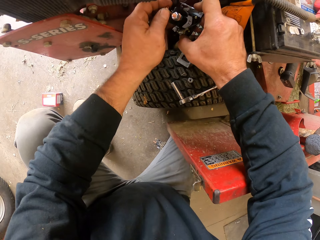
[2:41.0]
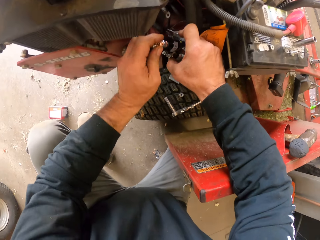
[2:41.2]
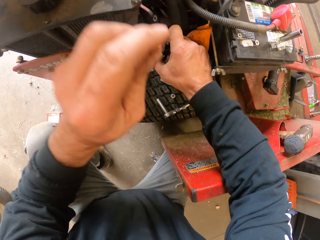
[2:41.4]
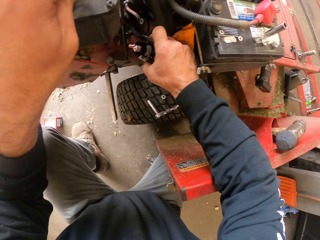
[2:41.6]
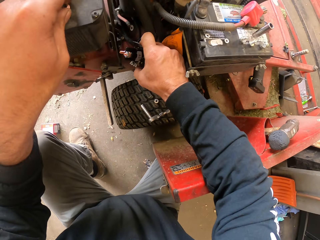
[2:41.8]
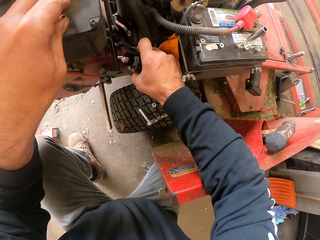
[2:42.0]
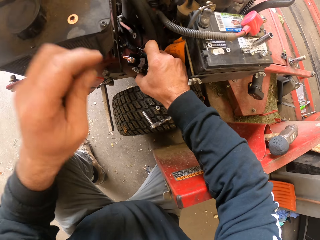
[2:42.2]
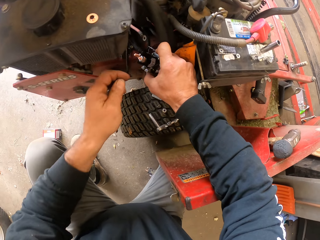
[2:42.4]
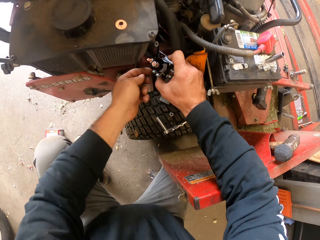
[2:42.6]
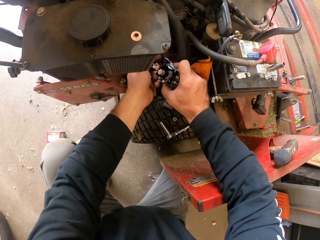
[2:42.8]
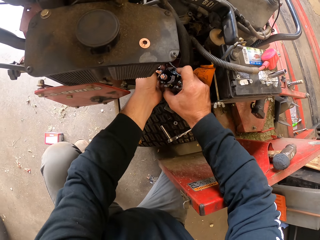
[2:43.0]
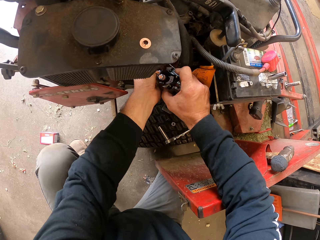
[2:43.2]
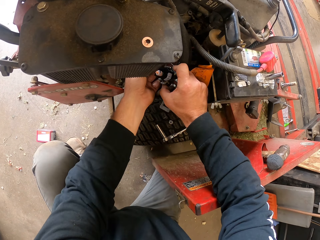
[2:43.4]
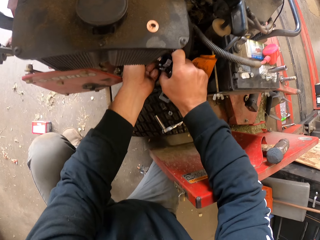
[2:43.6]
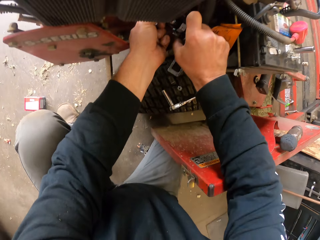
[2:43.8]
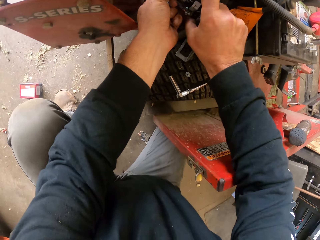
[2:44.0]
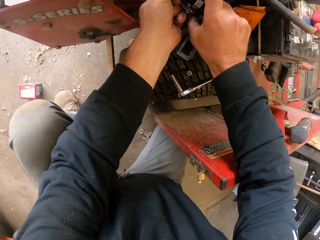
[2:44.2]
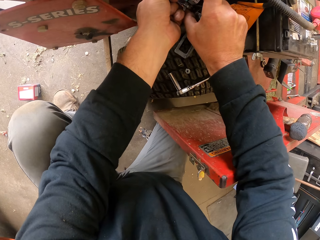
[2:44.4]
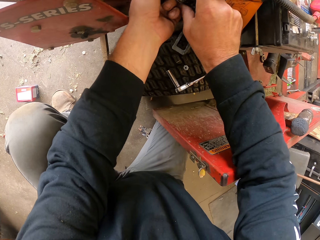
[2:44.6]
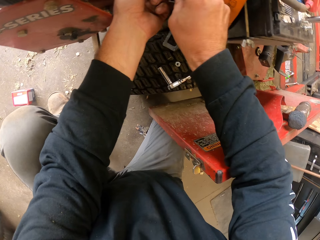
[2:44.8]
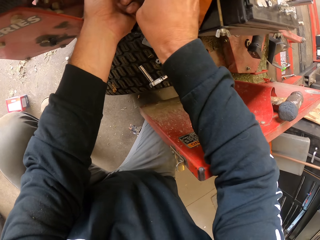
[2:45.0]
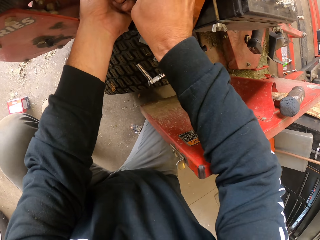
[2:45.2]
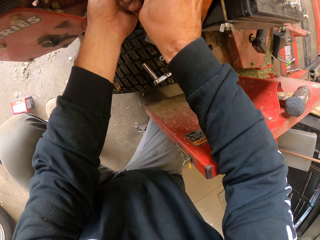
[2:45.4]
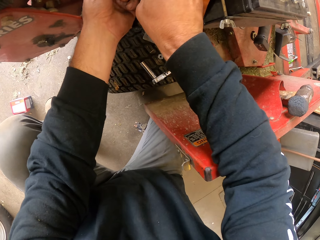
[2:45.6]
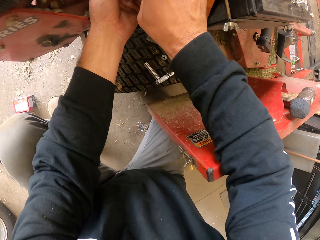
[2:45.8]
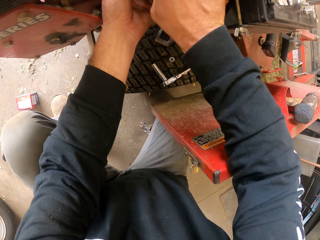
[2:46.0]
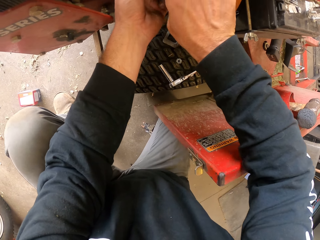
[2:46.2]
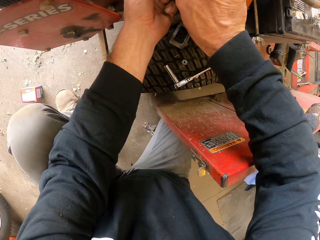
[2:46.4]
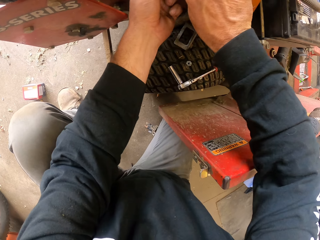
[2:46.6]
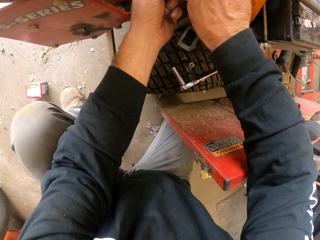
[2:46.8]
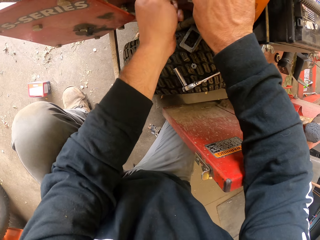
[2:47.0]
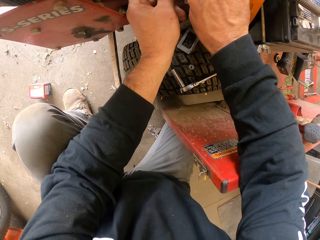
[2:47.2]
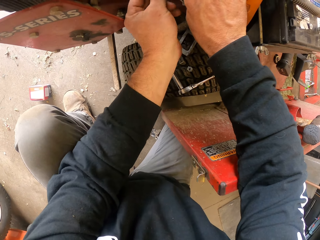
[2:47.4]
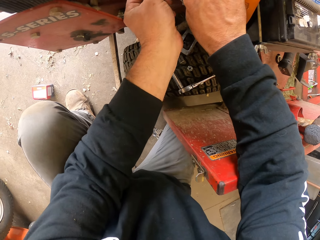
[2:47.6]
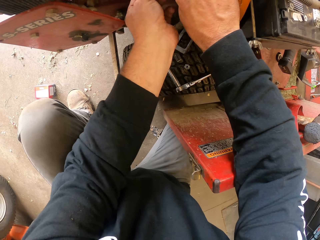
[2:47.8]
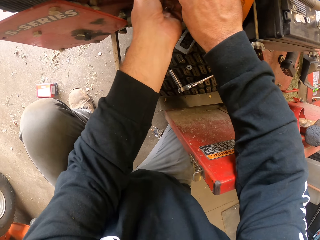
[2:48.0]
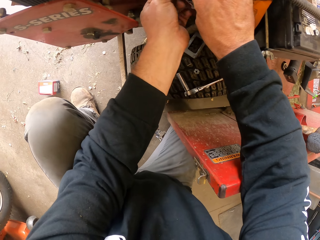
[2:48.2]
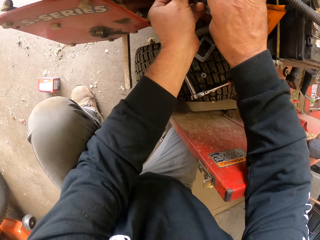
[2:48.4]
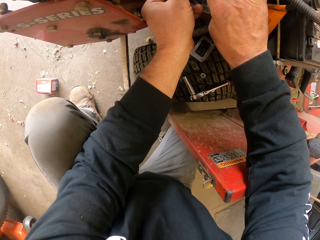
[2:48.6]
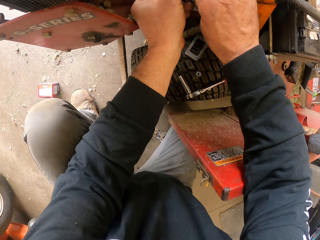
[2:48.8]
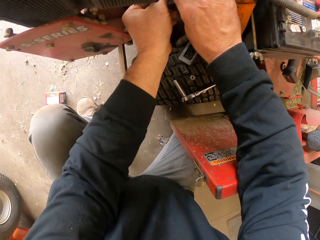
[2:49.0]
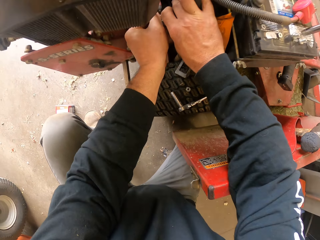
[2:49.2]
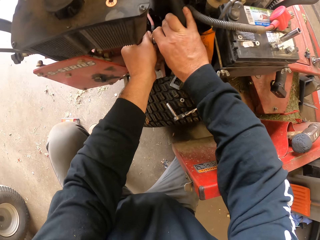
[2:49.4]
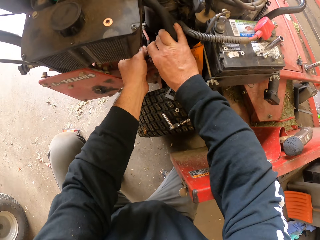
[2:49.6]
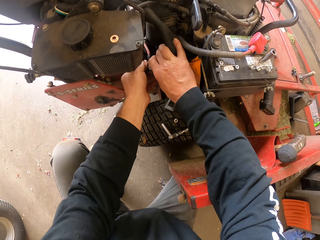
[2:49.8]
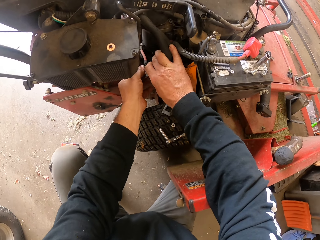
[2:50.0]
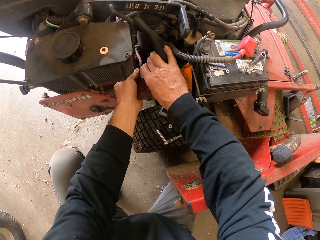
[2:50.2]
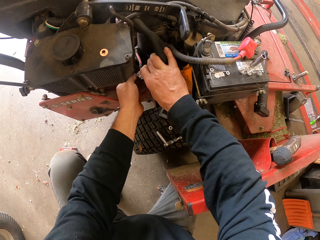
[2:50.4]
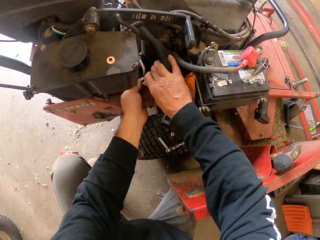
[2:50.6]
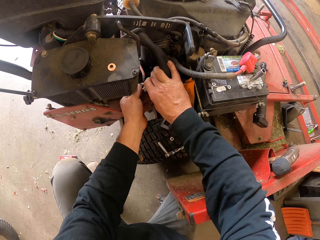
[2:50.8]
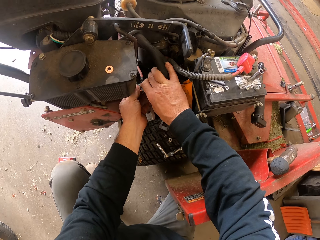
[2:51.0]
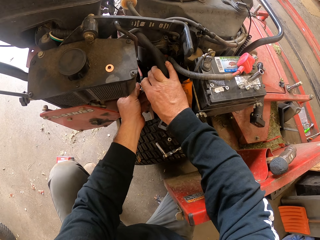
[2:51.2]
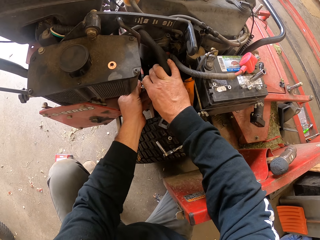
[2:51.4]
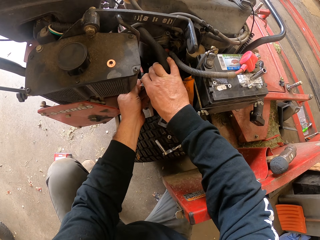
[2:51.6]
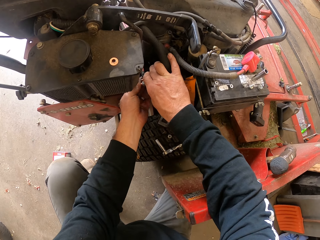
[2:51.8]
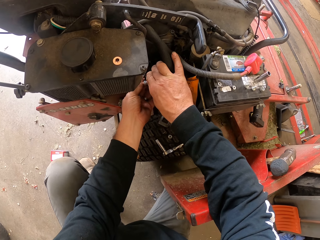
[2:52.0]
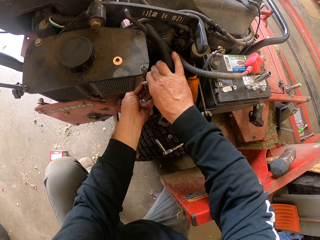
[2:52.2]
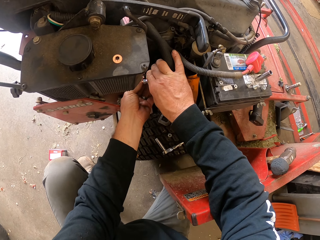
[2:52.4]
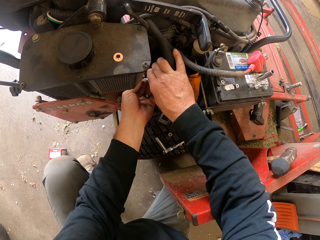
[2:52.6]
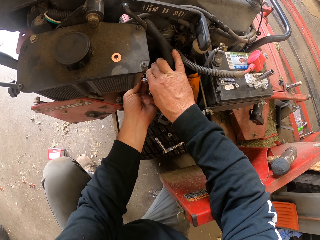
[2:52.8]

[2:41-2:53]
The camera wearer puts something on the lawn mower. They fix something.

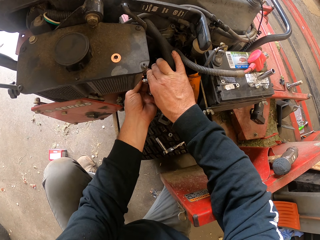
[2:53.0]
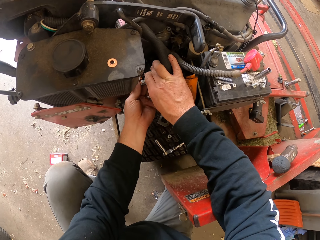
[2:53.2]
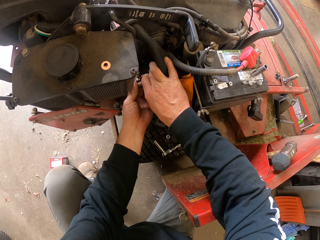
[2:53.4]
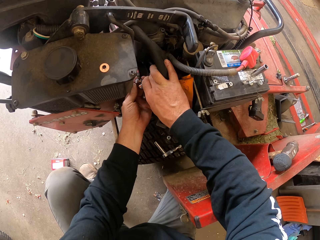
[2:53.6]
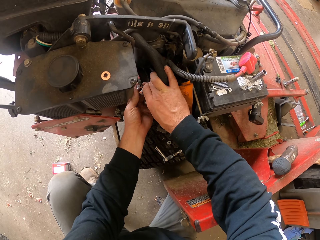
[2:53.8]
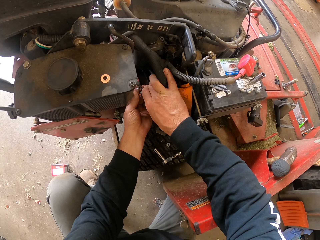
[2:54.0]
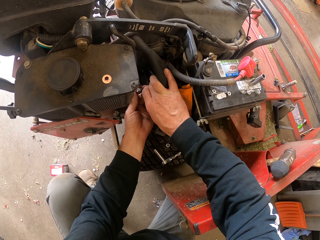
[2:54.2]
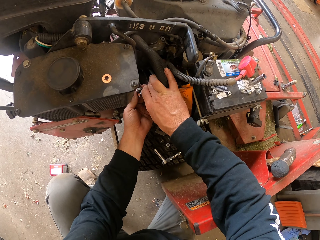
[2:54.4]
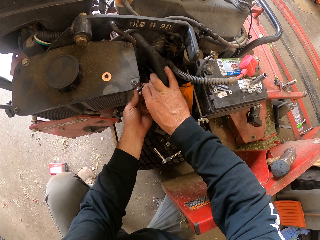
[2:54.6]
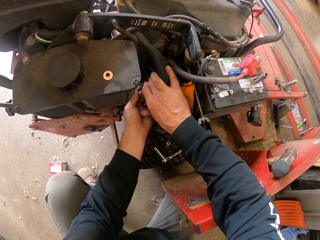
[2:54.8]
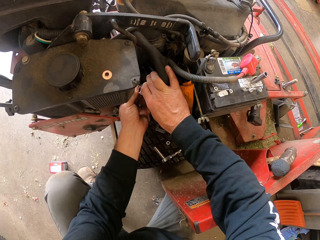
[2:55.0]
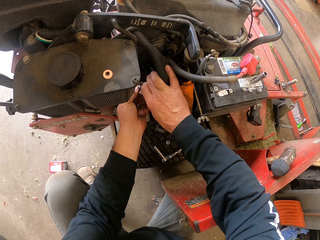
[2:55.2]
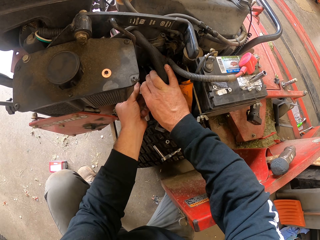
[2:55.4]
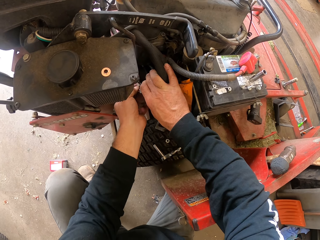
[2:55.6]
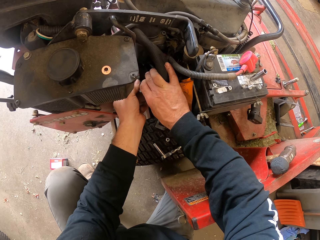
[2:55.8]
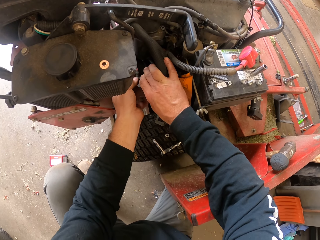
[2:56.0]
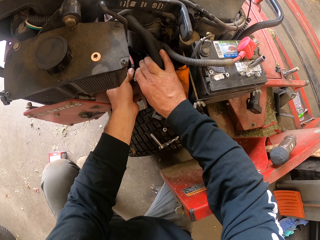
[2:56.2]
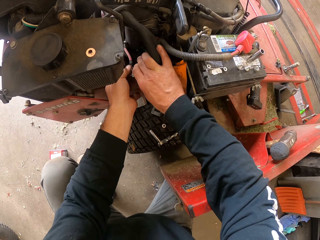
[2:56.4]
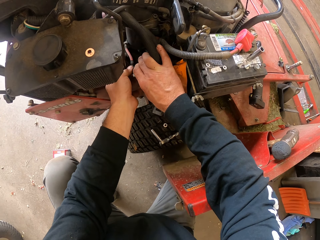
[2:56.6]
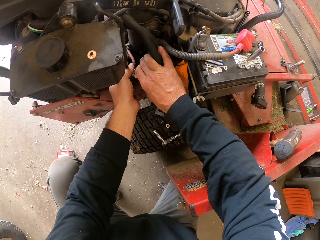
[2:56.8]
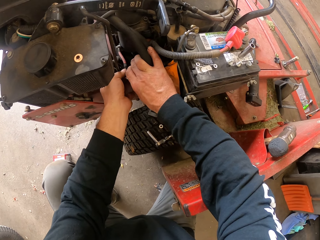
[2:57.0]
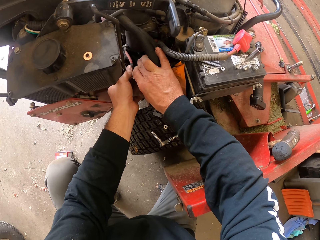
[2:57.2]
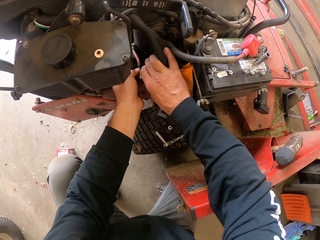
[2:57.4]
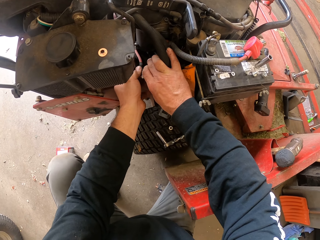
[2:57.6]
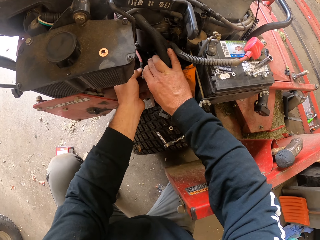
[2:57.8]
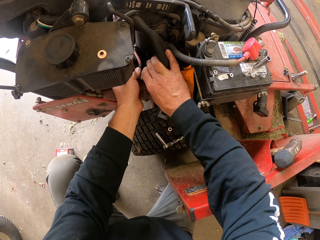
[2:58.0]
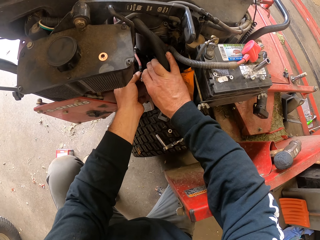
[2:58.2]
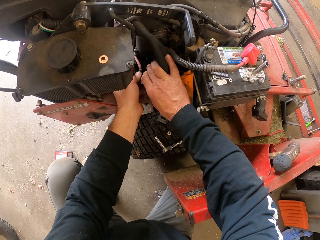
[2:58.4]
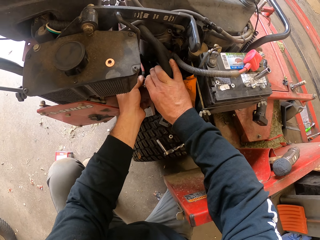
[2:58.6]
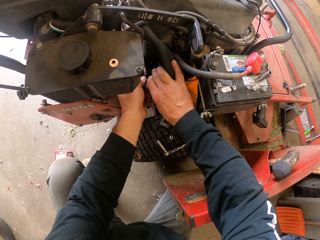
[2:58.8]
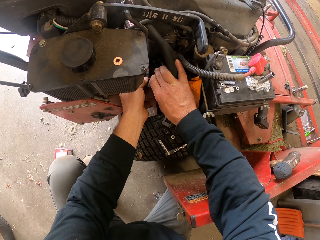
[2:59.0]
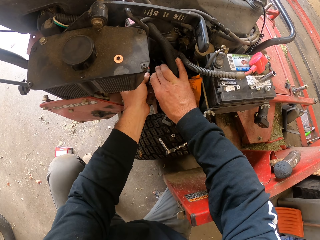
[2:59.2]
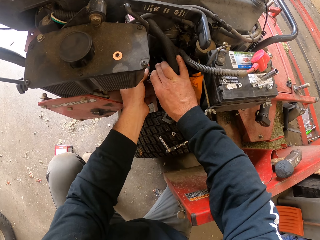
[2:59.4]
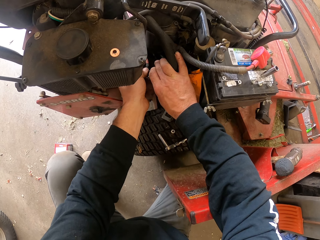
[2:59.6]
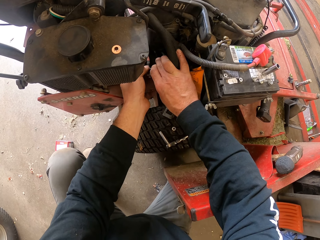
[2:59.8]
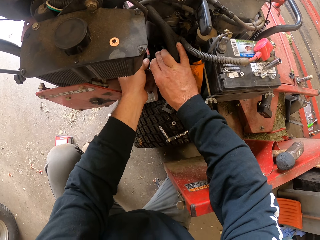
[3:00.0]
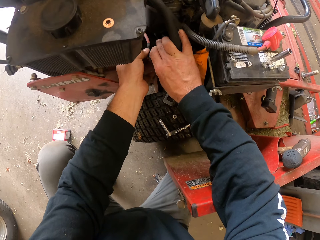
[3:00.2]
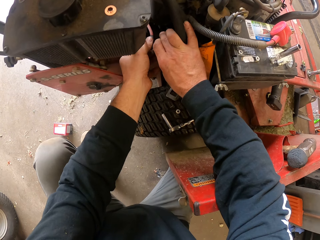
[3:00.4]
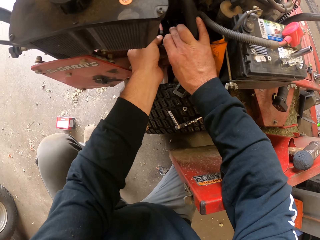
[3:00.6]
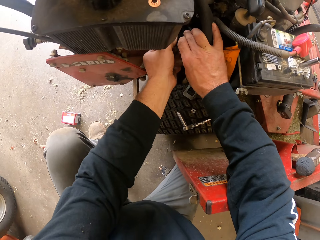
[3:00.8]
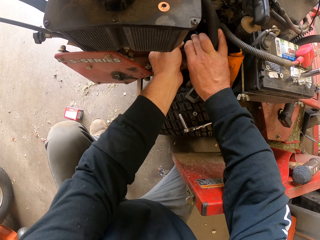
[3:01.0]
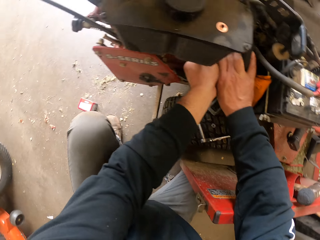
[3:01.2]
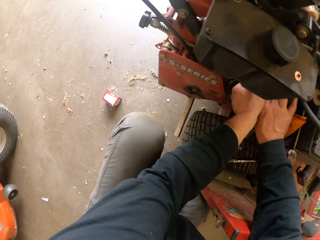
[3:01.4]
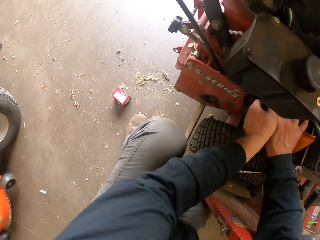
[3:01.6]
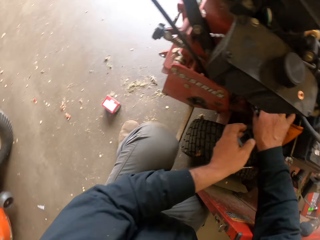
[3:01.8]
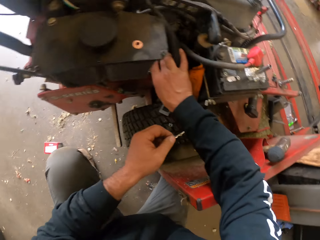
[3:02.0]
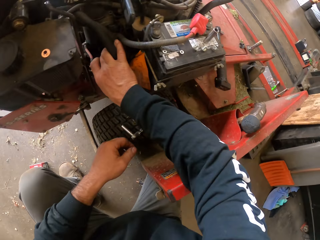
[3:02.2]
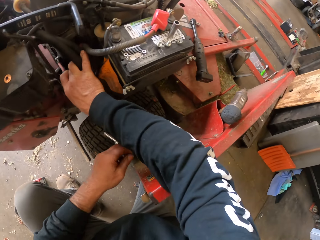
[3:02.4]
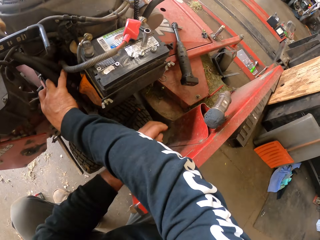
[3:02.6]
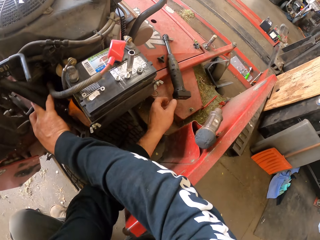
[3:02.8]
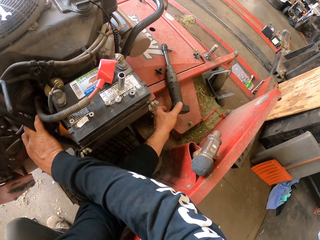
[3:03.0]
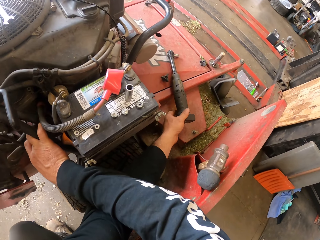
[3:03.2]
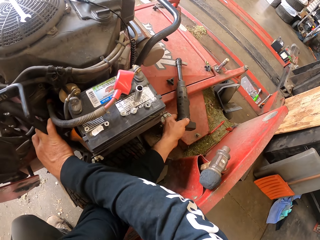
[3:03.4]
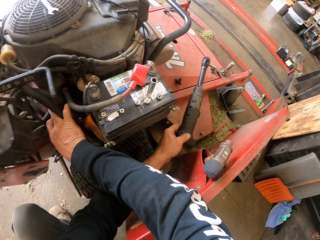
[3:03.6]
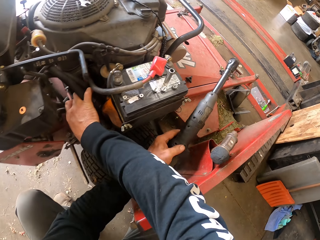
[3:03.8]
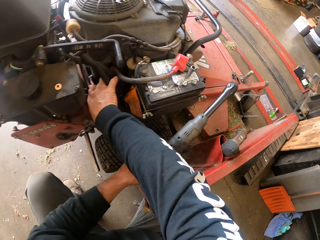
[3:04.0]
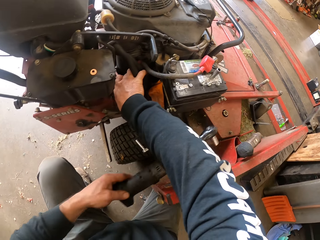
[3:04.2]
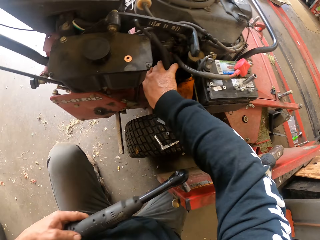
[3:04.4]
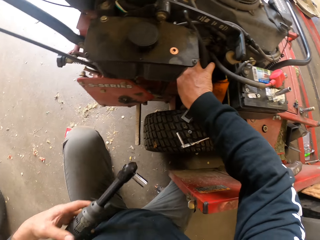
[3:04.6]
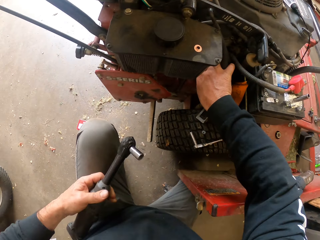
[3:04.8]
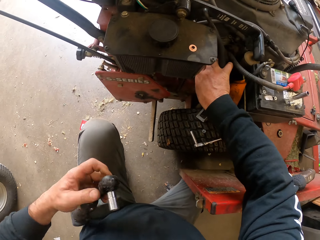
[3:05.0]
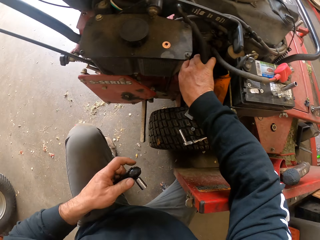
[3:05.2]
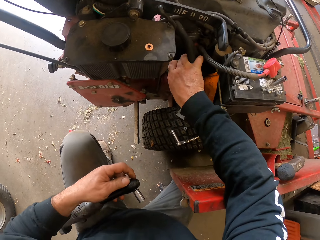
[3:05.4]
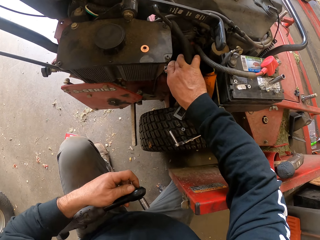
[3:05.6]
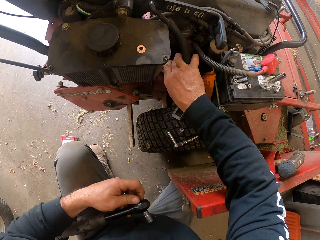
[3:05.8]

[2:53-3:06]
The camera wearer picks the ratchet handle.
